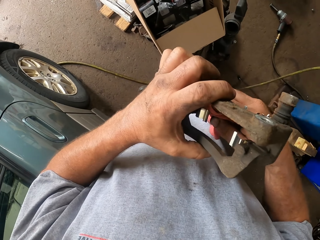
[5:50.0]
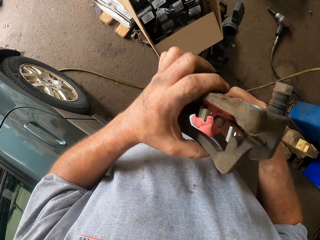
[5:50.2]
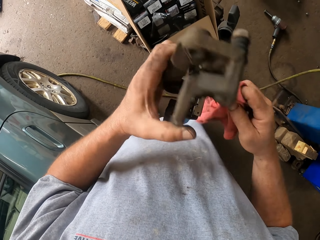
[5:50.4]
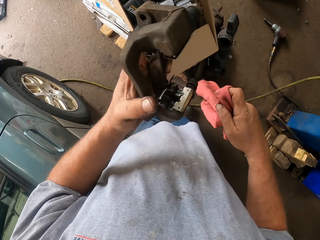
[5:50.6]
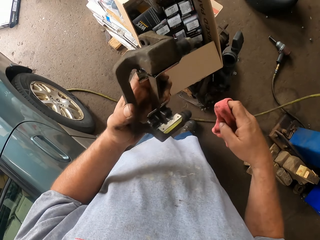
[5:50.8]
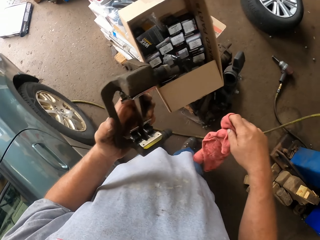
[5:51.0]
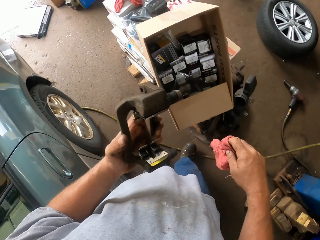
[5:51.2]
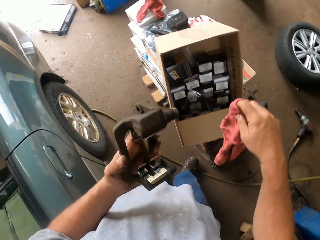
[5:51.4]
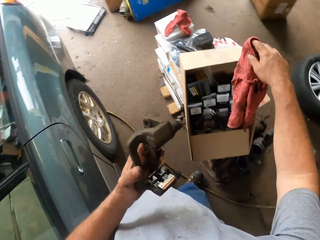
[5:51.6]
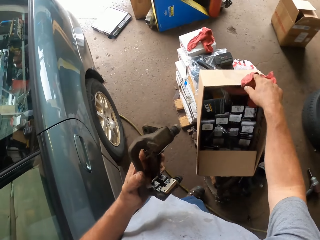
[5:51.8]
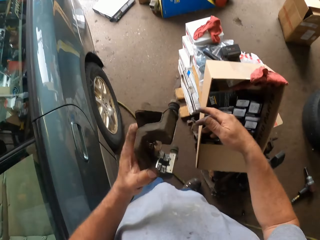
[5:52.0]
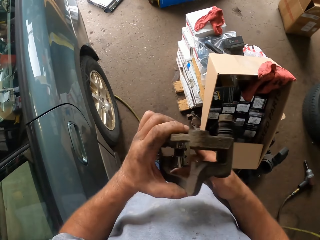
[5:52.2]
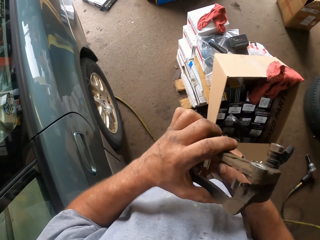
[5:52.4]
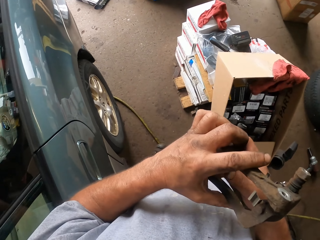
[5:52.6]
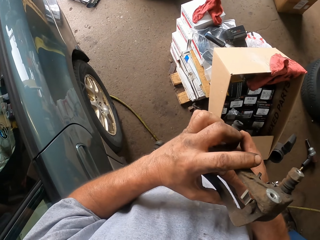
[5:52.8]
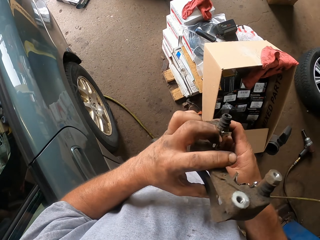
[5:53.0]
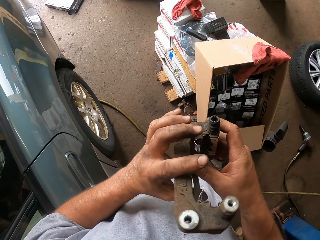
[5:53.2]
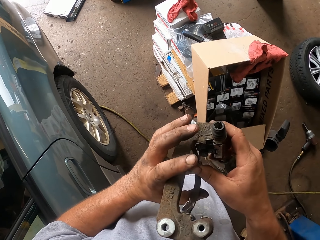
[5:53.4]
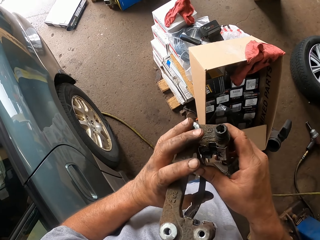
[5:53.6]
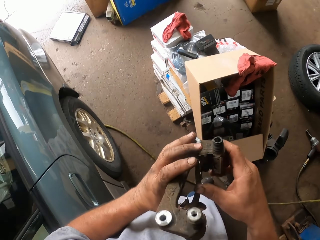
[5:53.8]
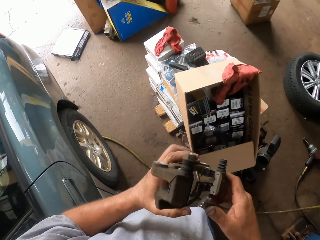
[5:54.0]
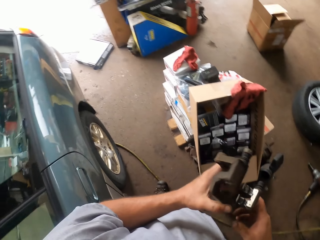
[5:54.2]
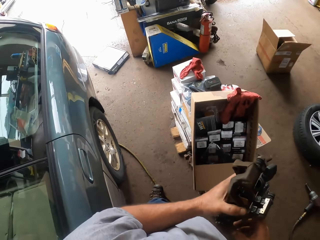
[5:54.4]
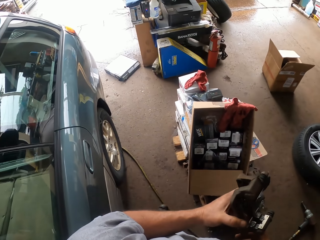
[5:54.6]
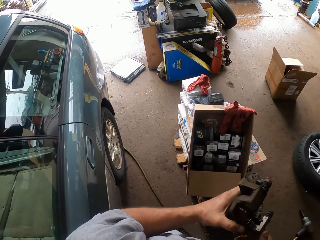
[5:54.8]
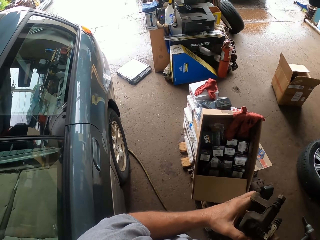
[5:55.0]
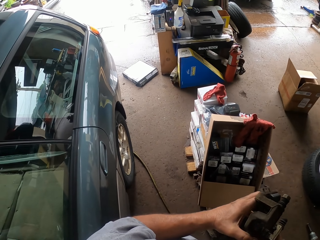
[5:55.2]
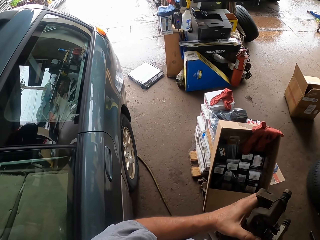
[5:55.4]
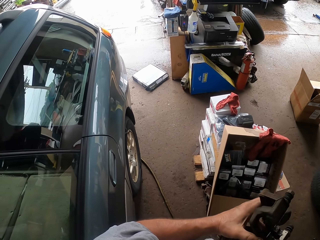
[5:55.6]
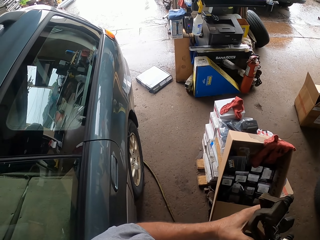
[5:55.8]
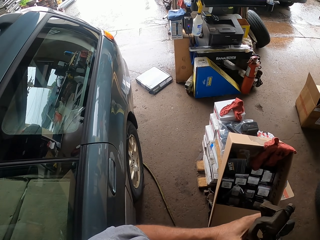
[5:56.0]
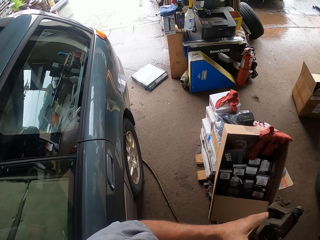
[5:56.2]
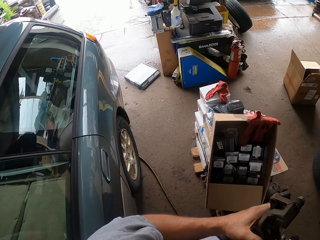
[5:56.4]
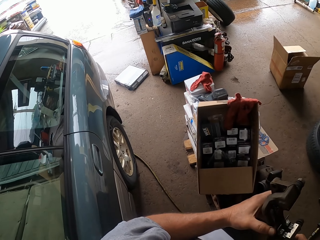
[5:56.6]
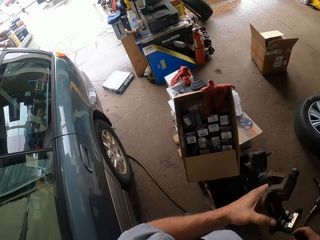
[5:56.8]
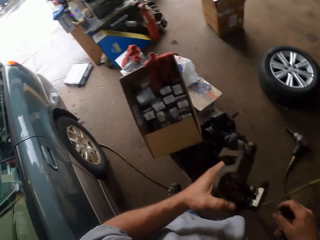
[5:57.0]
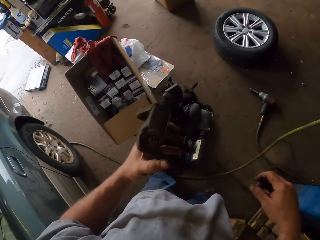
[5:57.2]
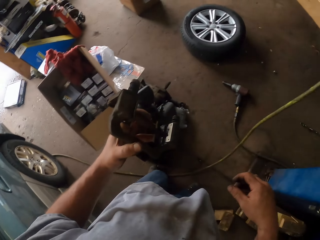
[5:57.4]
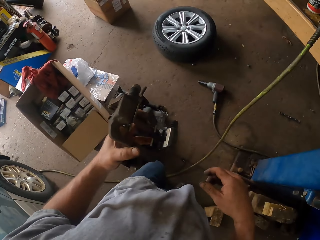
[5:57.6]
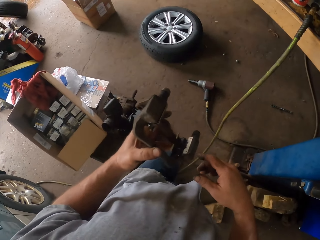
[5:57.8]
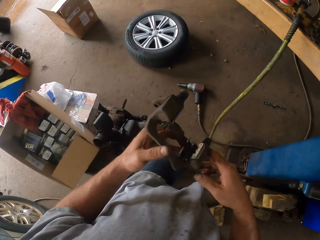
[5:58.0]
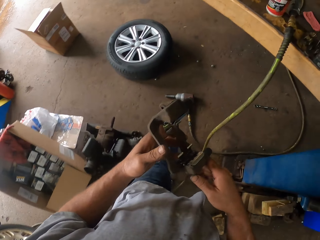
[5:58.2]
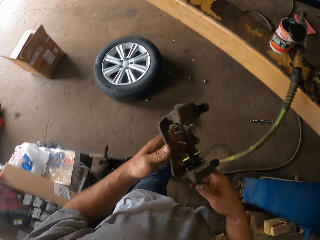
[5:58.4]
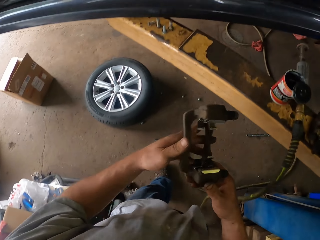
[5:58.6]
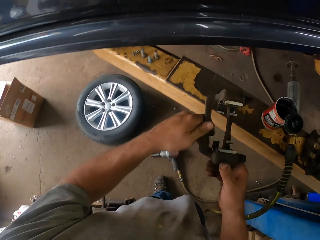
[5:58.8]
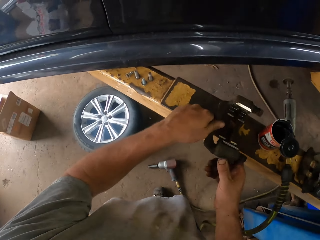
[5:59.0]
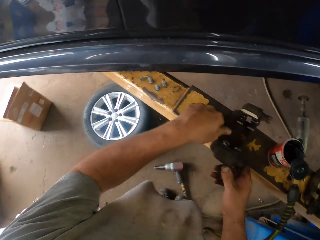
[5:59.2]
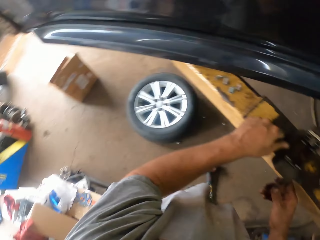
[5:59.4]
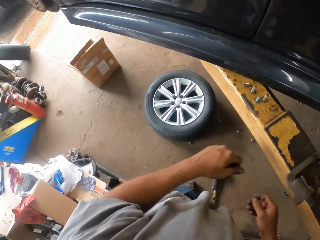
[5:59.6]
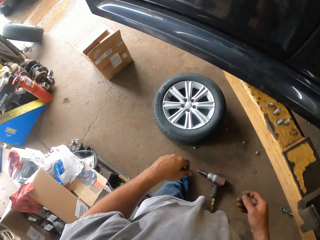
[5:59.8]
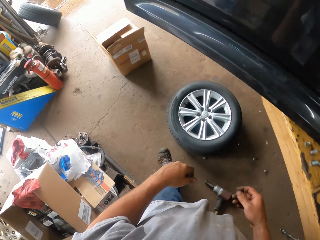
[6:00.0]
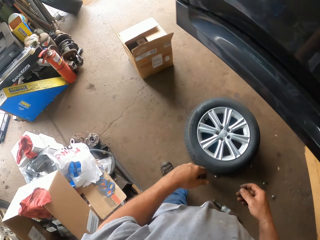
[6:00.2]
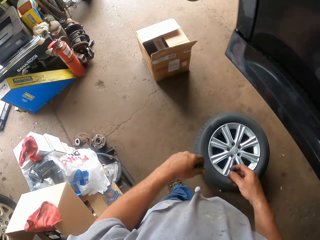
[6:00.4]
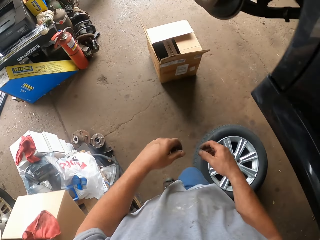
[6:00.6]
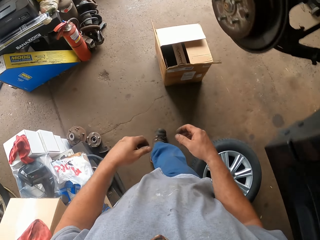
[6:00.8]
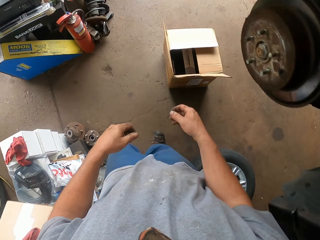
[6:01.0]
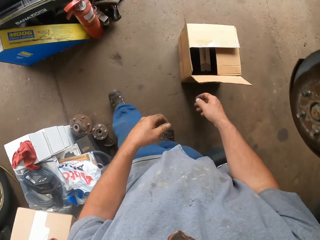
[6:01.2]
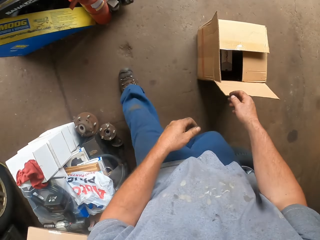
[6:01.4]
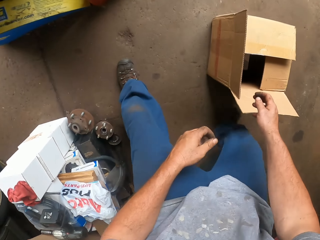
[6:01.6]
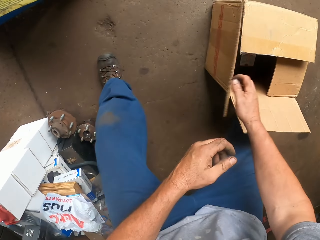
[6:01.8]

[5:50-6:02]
The camera wearer throws away the hand towel. They touch the car spare part and look at the brake. They walk around the garage. They put the car brake on the car lifter and walk around the garage.

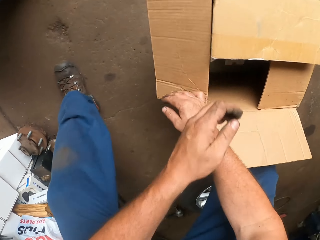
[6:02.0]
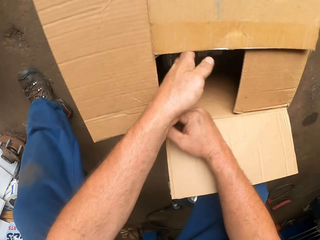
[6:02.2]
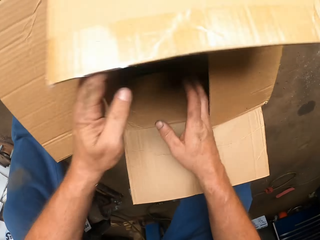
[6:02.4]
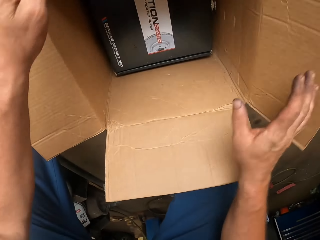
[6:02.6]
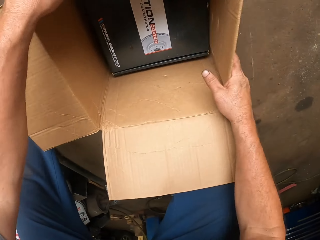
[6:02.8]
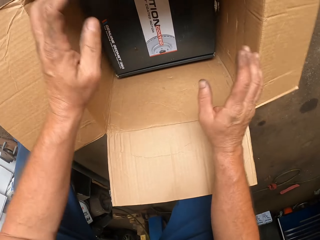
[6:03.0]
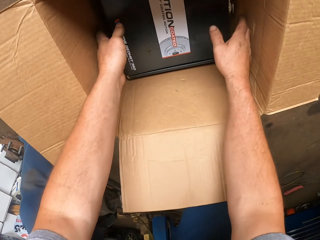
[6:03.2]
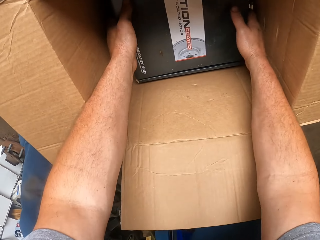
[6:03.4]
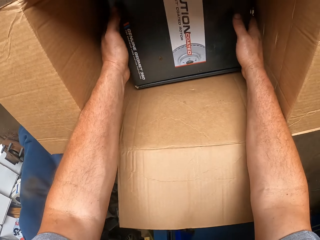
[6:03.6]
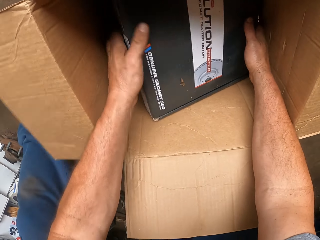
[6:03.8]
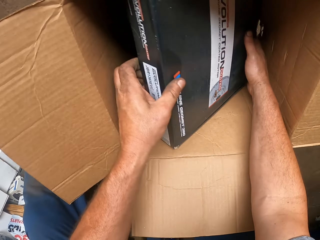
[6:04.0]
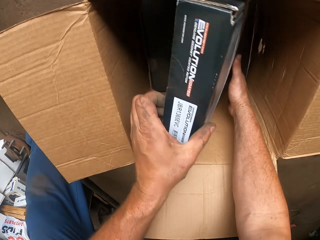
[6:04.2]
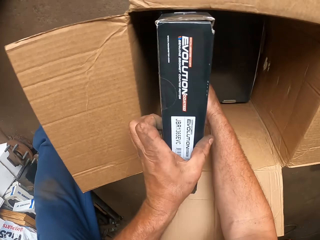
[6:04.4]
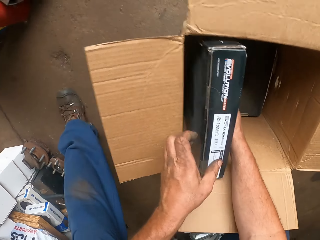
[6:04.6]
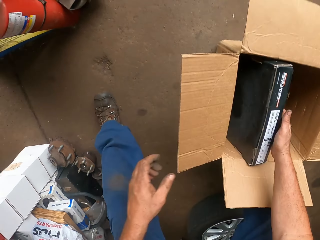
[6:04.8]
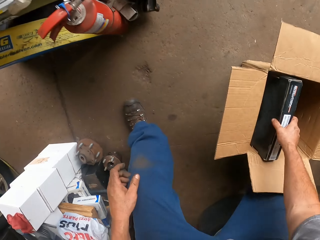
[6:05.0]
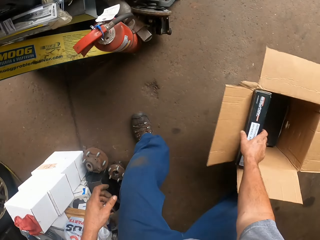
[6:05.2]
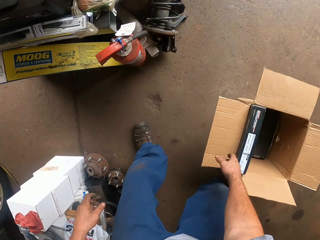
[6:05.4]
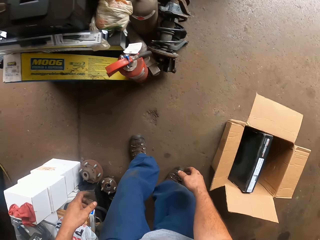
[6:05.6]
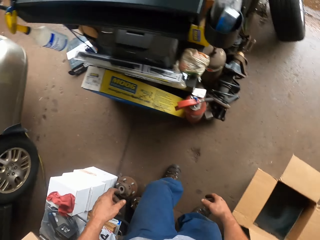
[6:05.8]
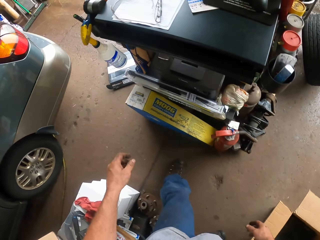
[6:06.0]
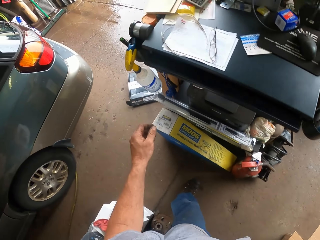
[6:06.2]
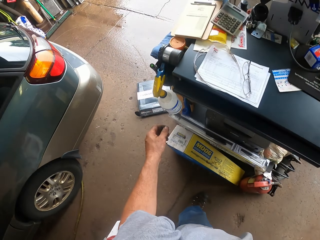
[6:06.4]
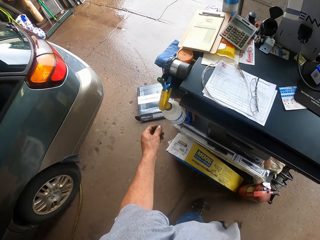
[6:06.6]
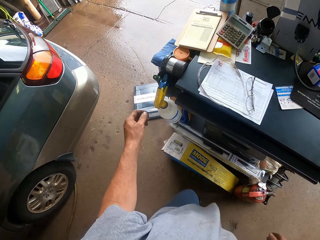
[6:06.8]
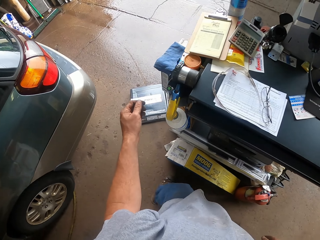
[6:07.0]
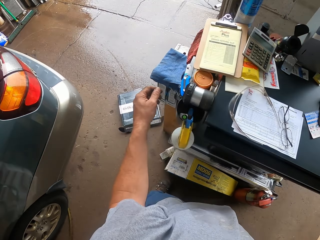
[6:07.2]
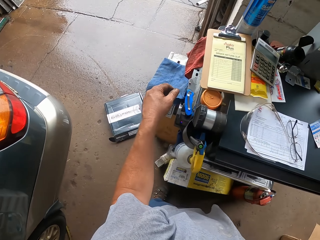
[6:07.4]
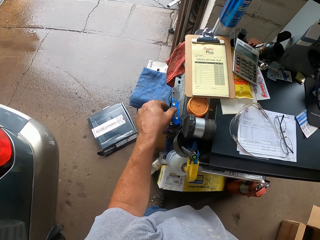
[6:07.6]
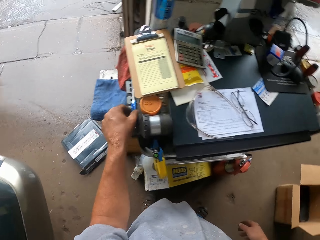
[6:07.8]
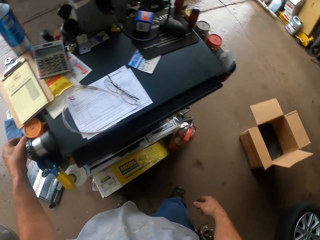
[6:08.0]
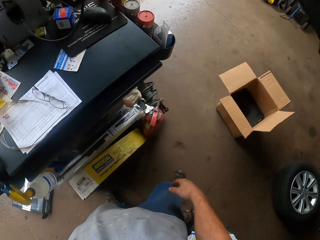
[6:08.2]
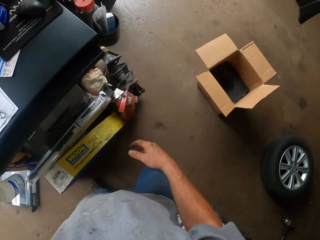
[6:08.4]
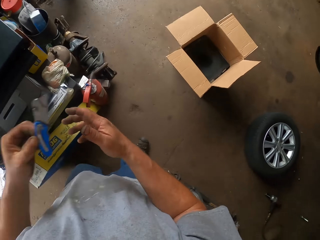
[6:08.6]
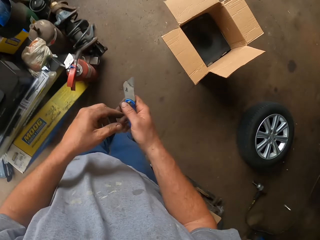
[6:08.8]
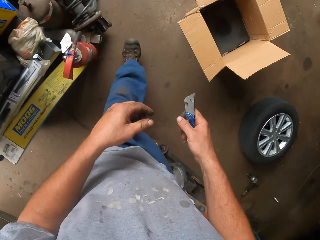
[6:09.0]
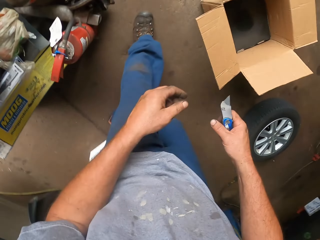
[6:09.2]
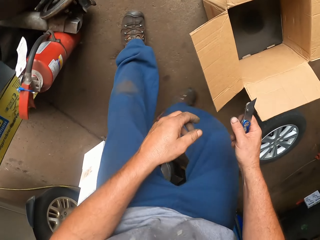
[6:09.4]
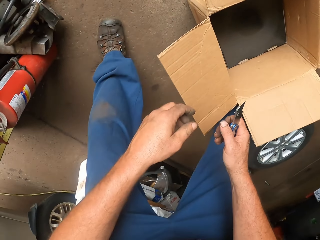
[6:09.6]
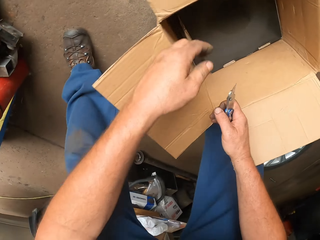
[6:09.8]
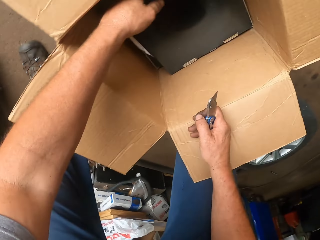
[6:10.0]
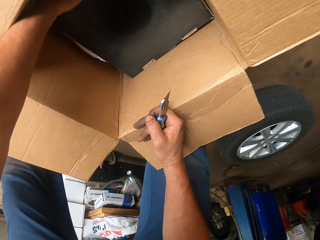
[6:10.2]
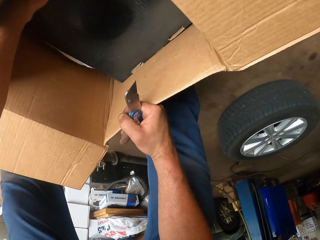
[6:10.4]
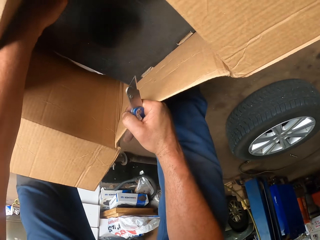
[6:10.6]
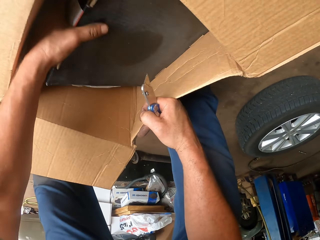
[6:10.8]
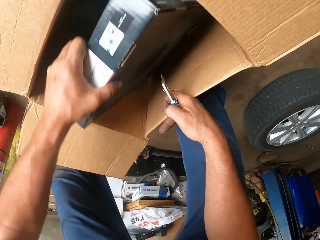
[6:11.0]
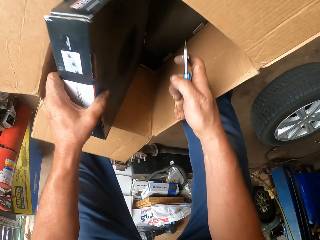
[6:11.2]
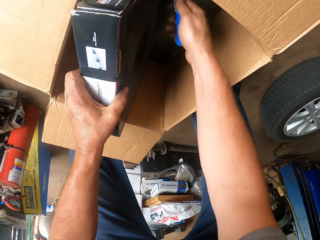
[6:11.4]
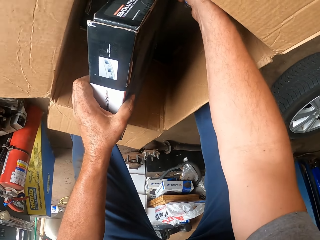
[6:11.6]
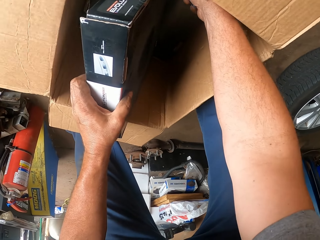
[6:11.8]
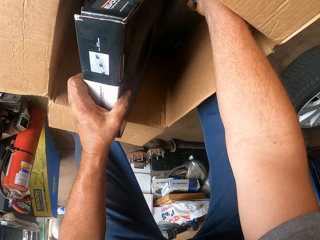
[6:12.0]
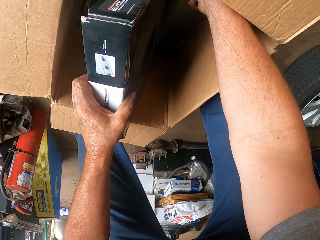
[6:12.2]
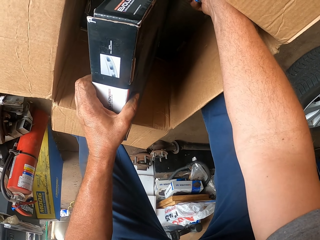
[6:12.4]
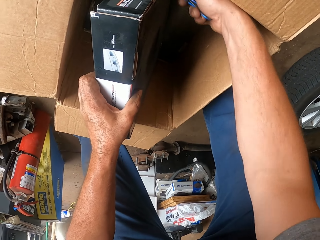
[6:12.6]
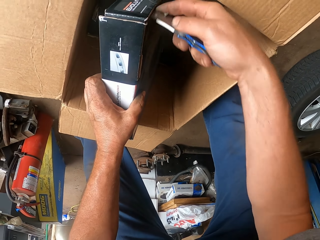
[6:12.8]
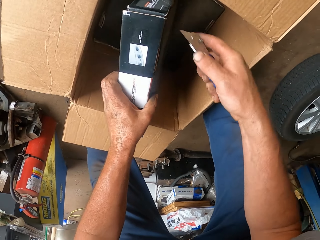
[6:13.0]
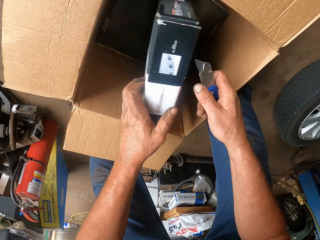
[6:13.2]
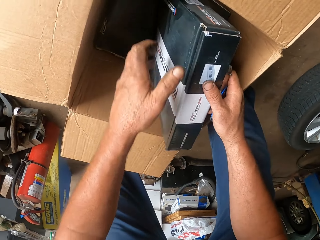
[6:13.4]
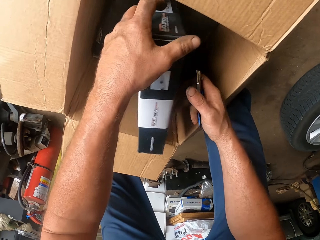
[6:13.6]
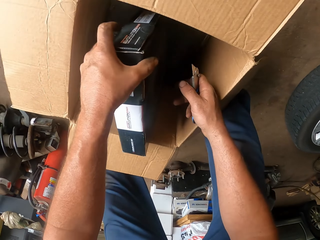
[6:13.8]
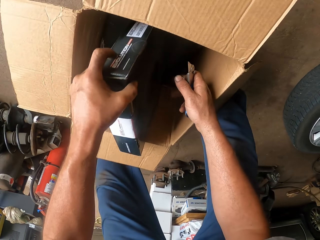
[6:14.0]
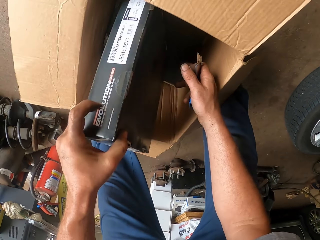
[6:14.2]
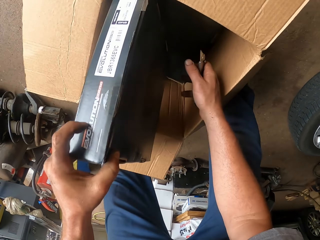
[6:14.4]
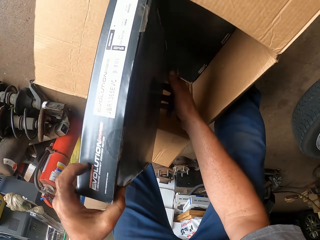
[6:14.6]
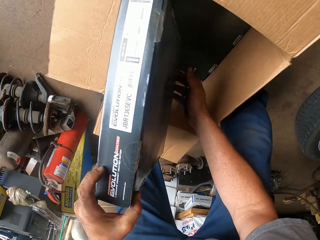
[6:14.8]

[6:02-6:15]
The camera wearer opens the box. They turn the box and touch the box. They pick up a blade. They walk around the garage. They cut the box. They touch the box.
